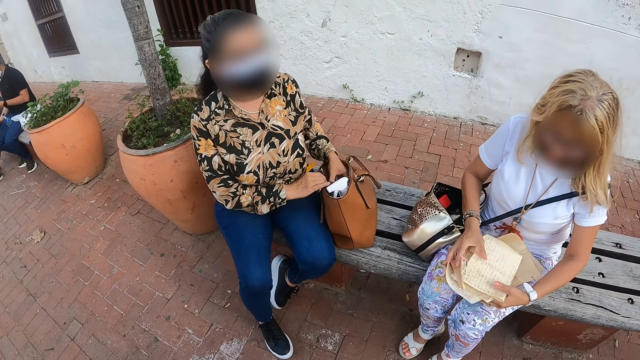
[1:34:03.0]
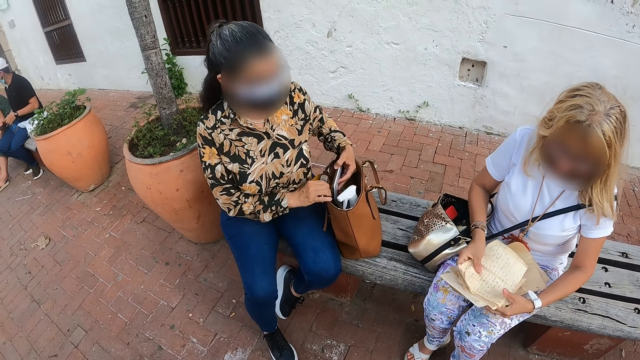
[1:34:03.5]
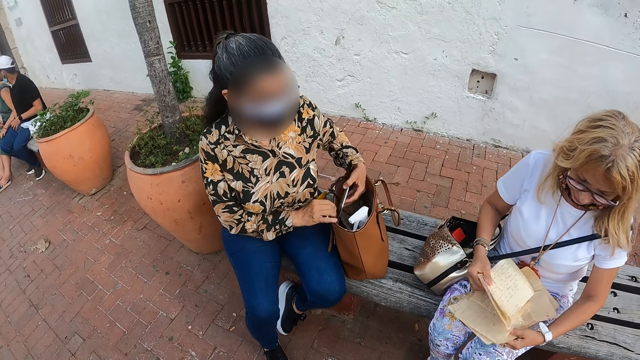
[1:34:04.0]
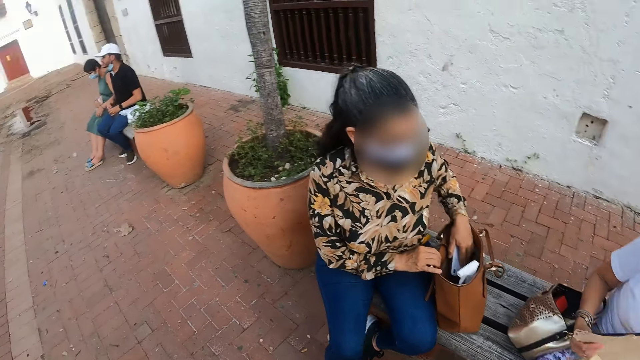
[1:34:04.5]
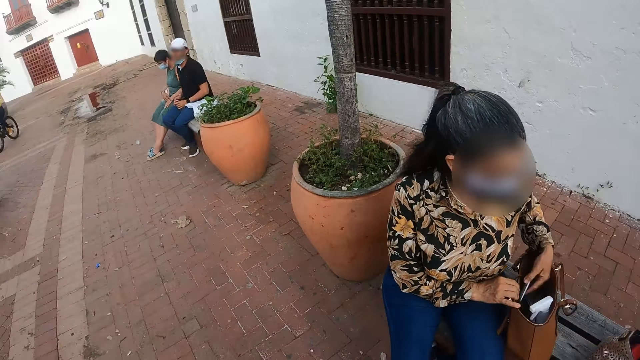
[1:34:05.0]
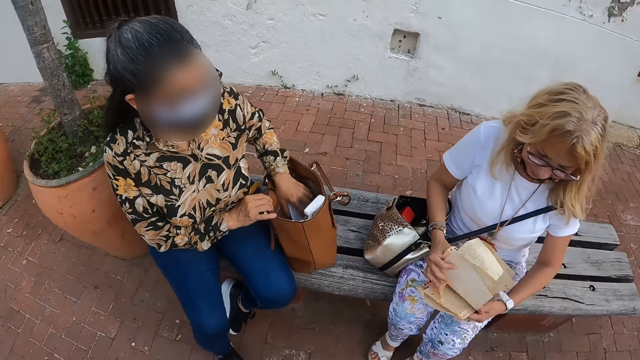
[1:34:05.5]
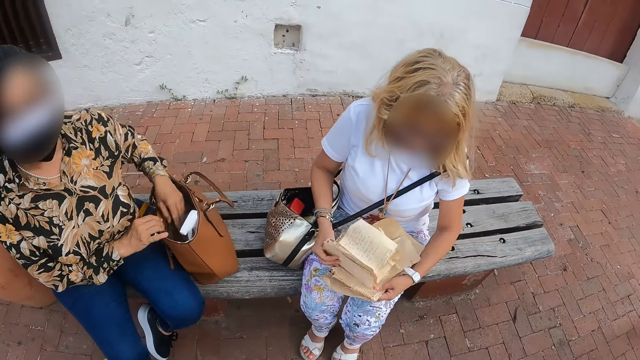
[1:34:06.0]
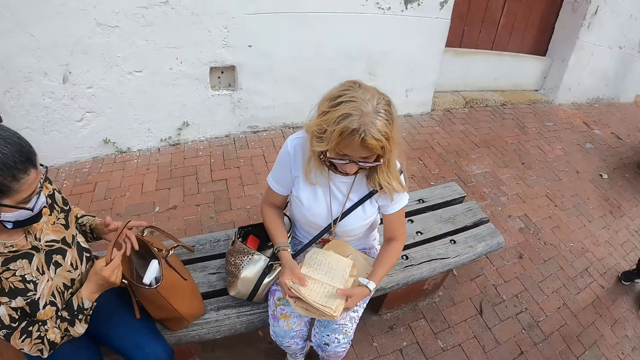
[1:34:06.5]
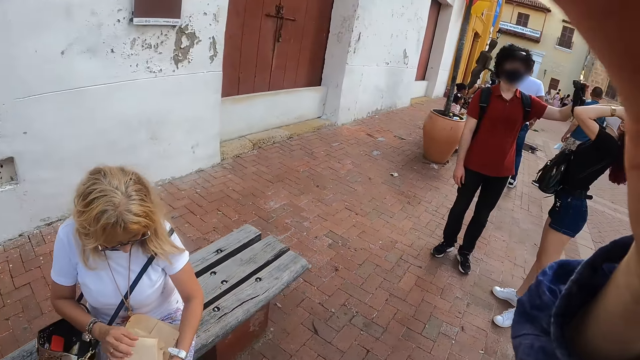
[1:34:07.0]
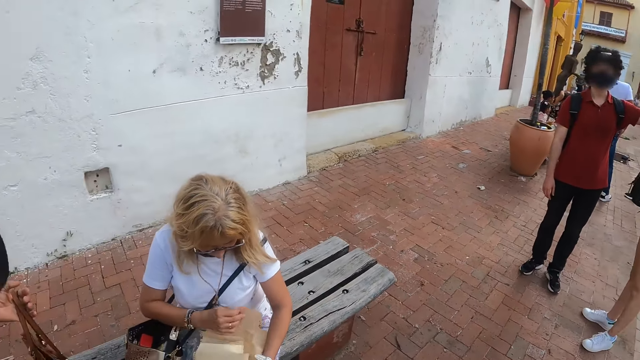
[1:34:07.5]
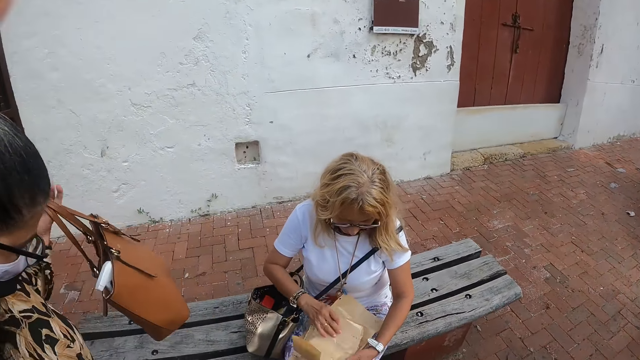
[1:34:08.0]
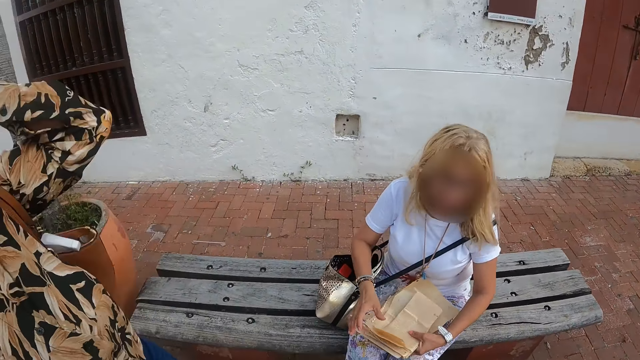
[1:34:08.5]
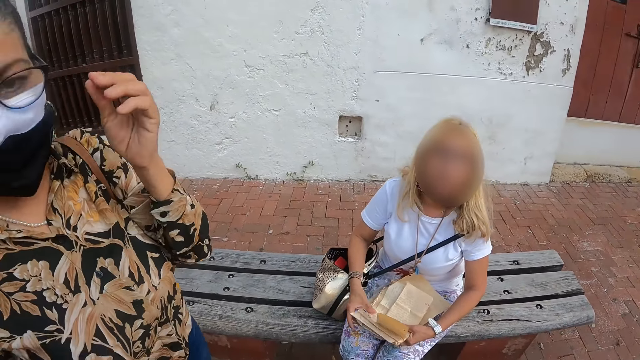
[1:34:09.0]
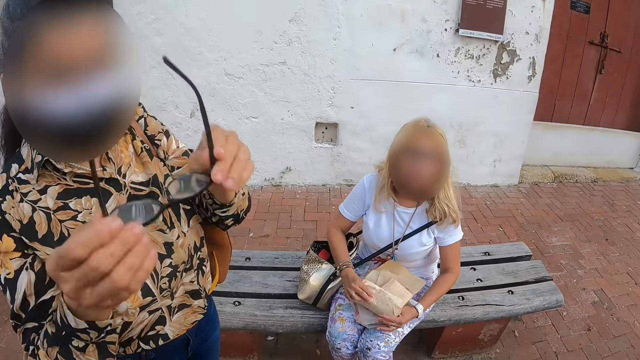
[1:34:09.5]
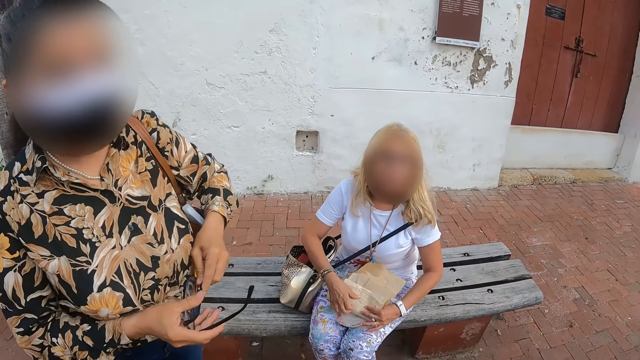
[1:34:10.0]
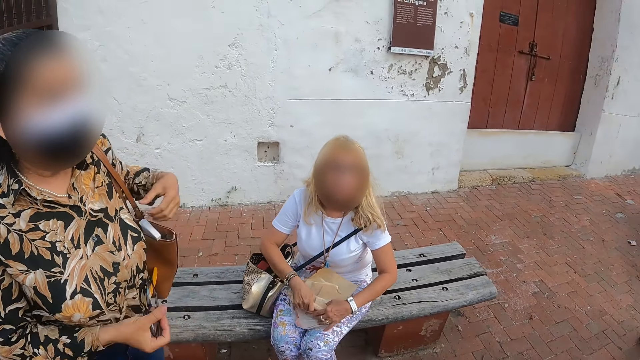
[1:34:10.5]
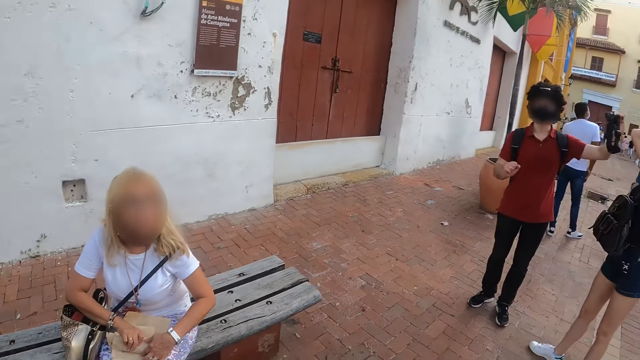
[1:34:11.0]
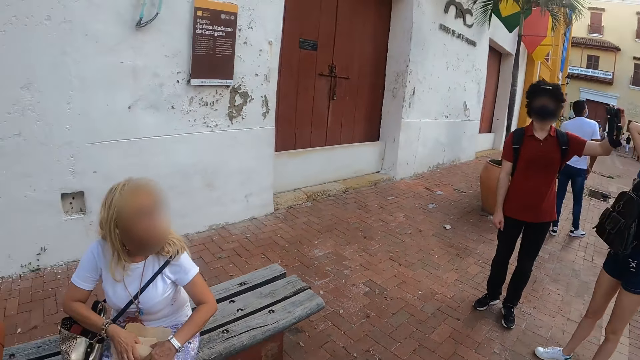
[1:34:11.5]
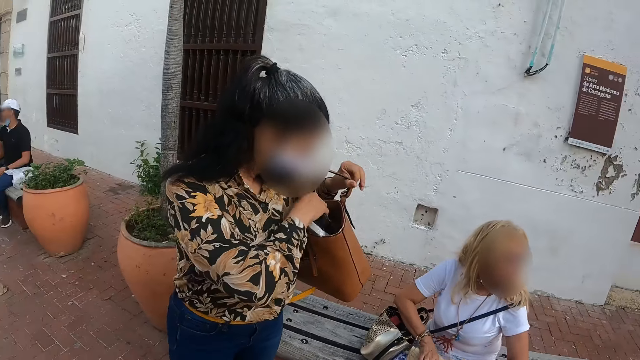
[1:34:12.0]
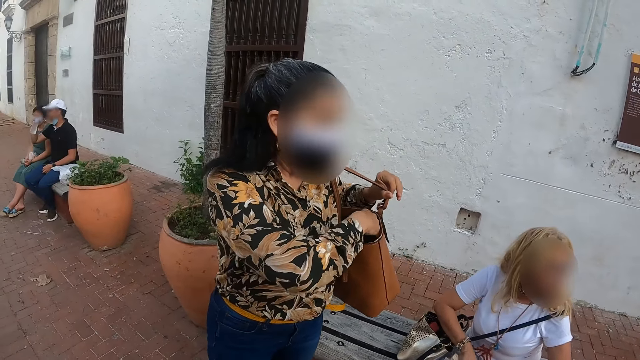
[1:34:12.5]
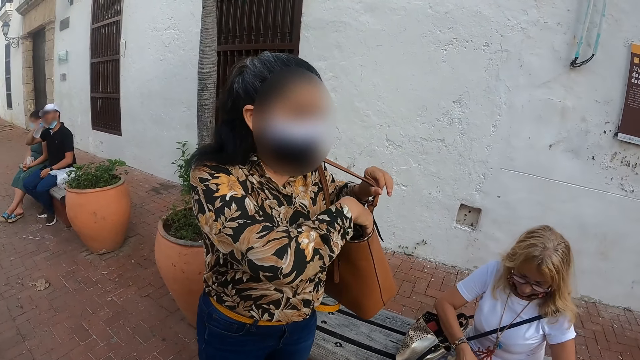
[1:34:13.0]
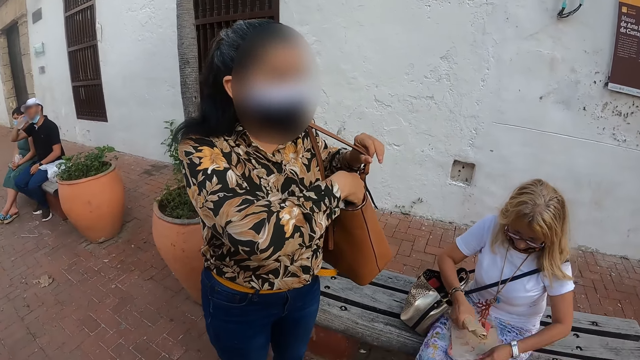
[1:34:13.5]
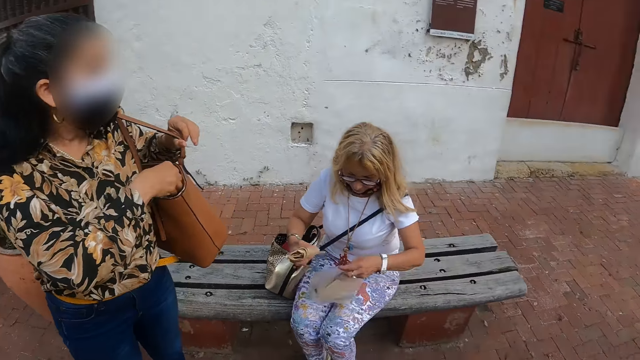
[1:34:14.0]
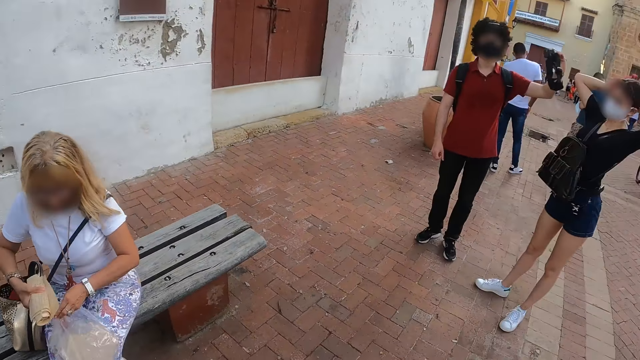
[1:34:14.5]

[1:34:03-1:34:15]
The camera wearer interacts with the lady. They look around. They interact with the lady. They look around.

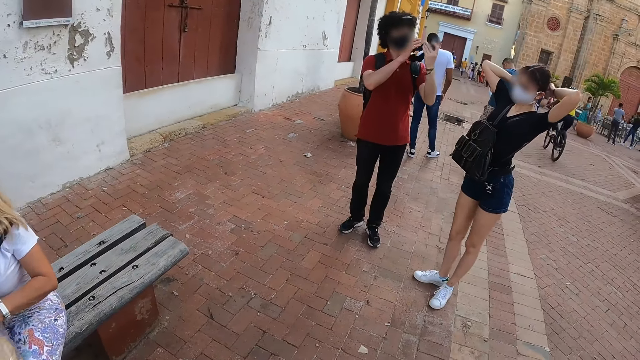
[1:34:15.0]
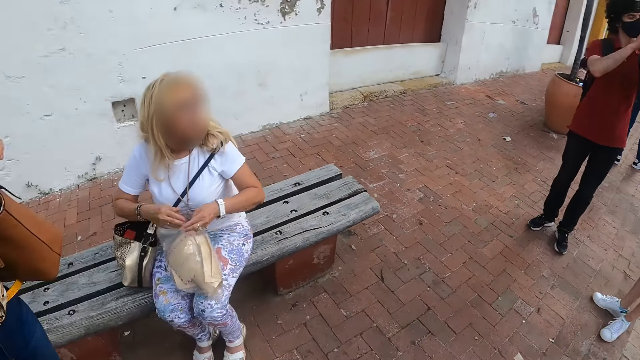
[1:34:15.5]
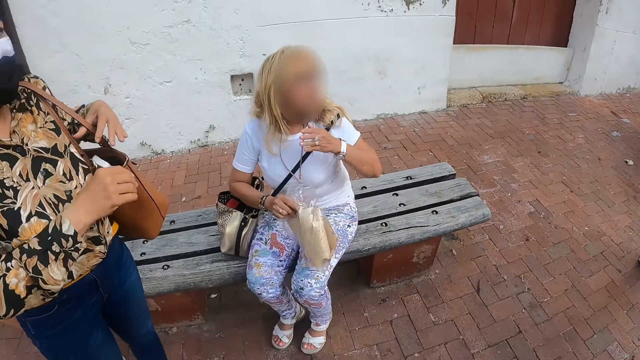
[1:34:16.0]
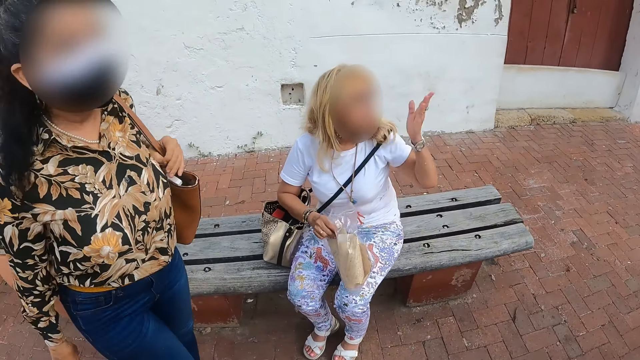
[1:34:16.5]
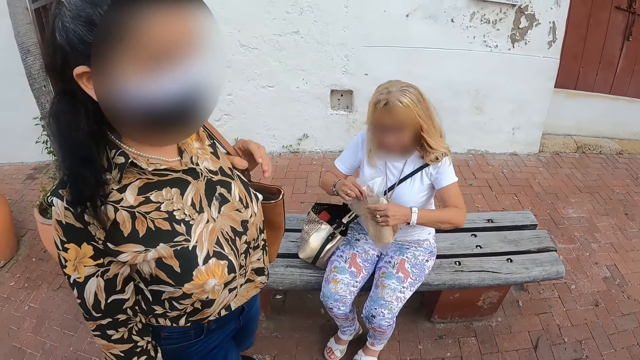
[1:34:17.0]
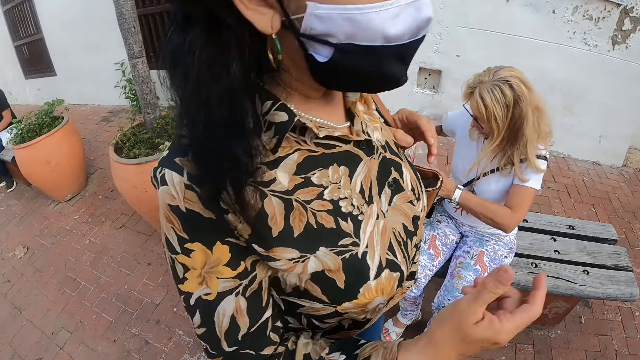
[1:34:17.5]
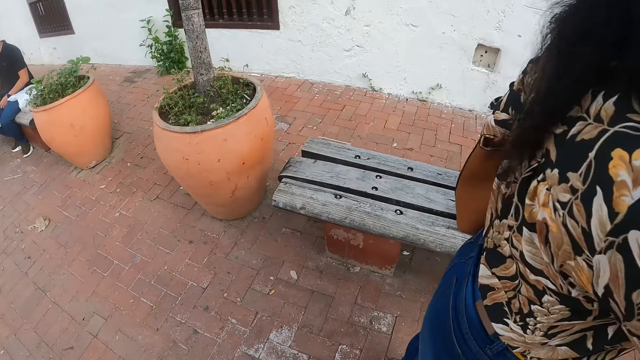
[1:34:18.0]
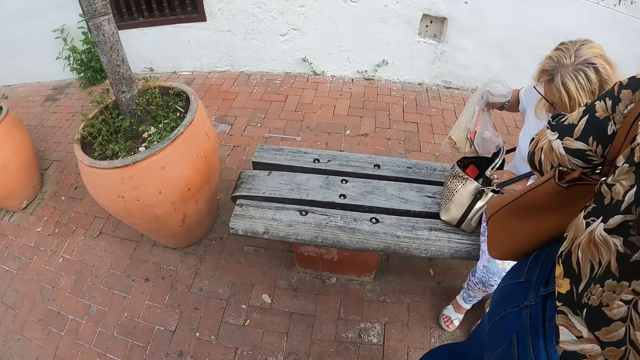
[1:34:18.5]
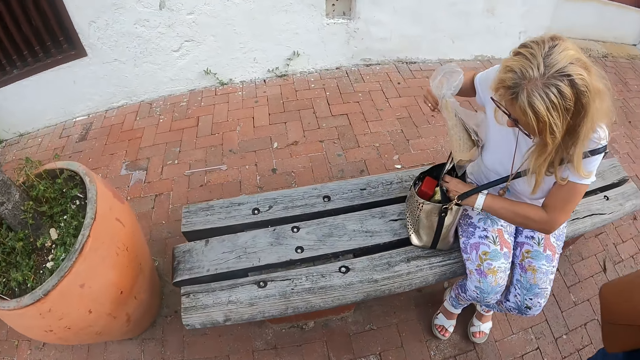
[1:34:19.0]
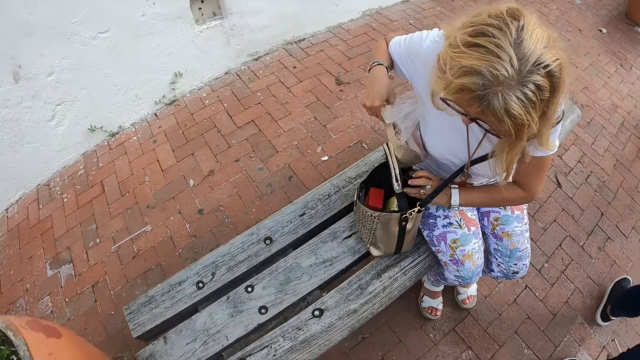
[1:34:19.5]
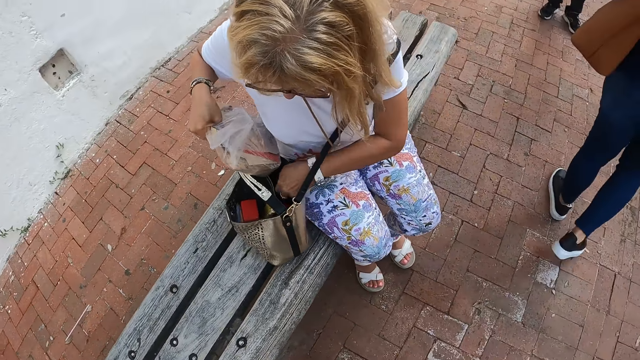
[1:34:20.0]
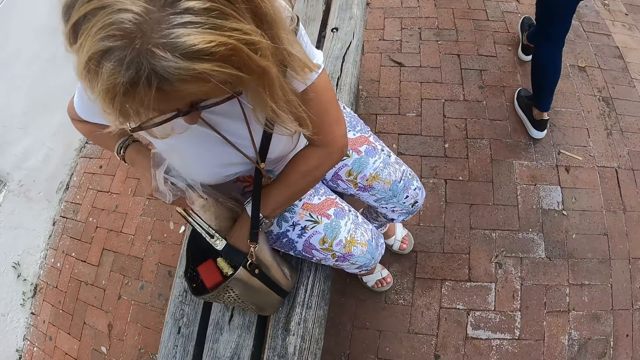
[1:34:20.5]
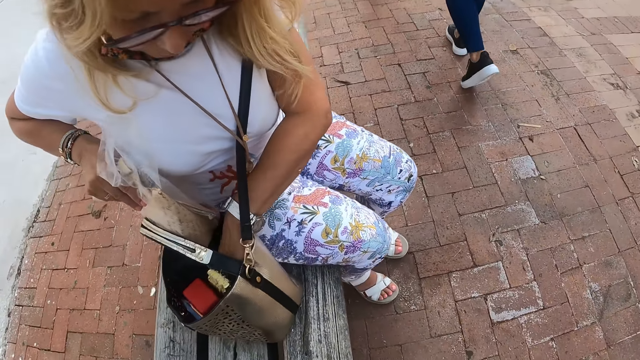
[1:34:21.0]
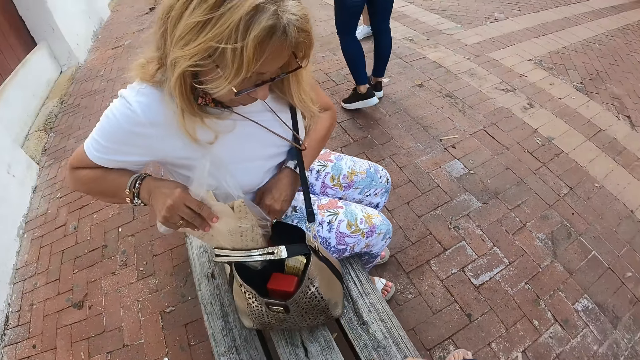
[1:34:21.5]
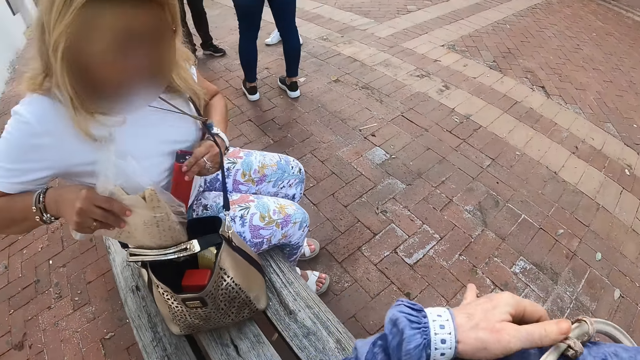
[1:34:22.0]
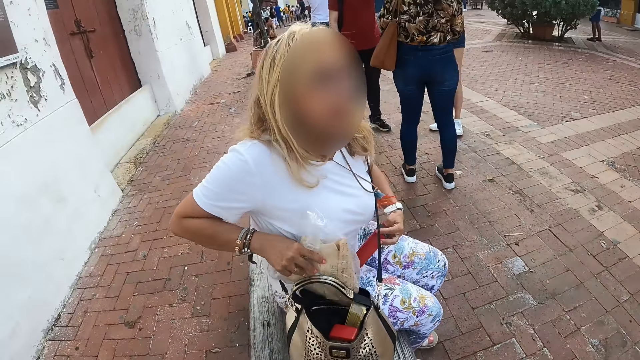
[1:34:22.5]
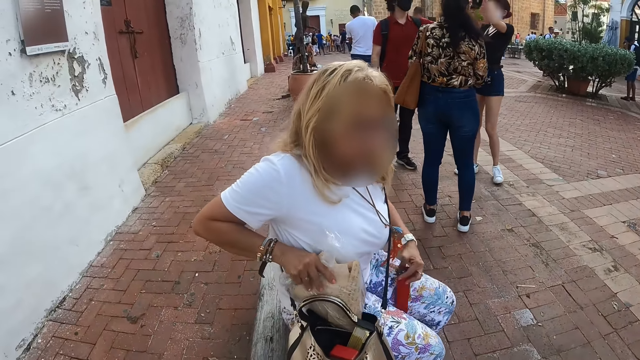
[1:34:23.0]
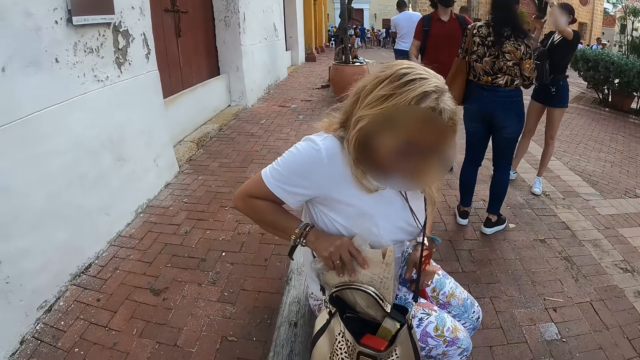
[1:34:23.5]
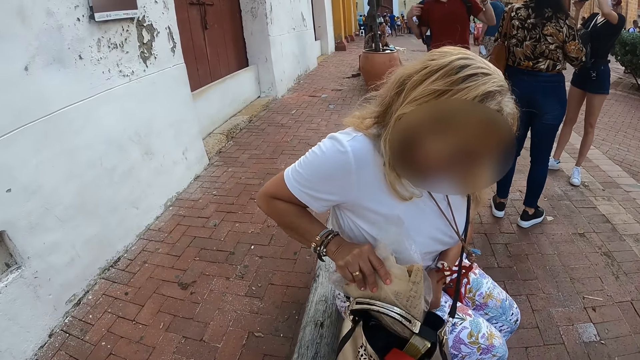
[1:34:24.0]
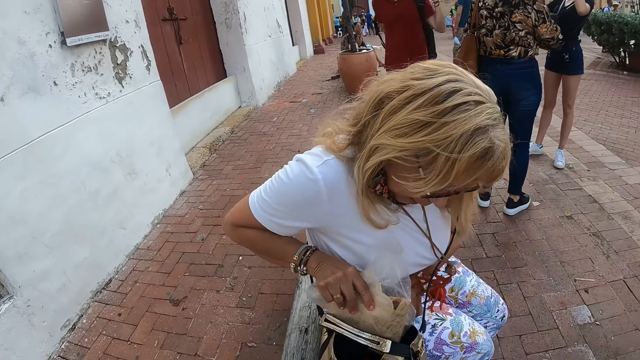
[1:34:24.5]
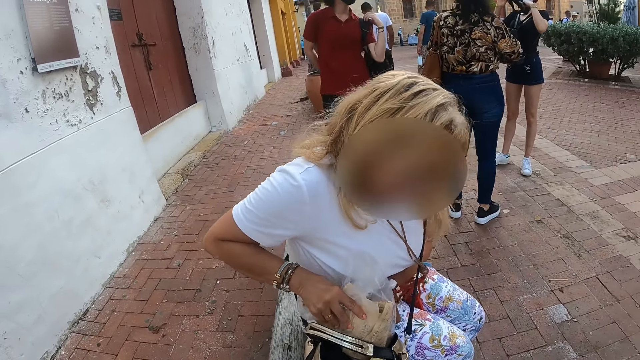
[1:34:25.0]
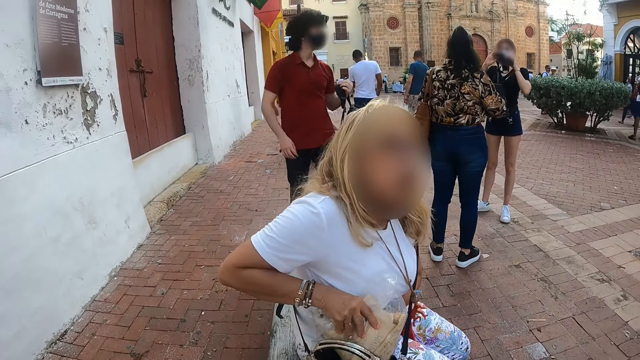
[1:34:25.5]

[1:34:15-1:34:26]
The camera wearer interacts with the lady. They sit on the bench. They interact with a woman.
